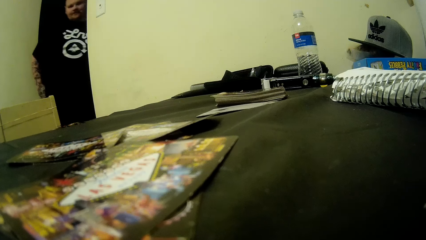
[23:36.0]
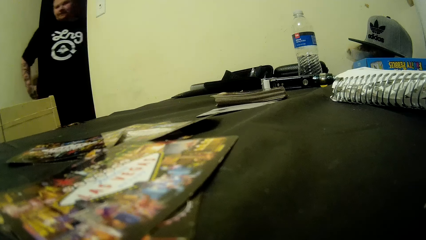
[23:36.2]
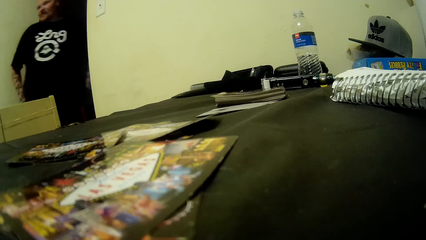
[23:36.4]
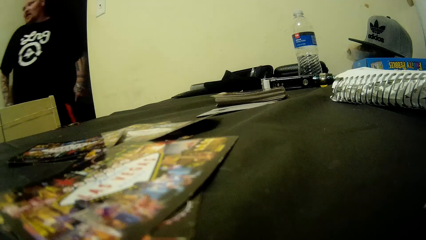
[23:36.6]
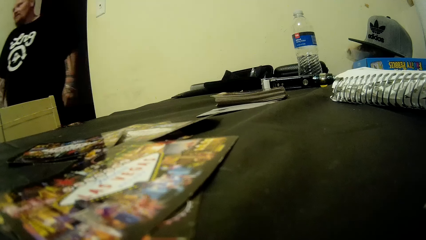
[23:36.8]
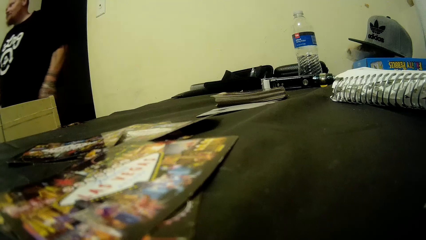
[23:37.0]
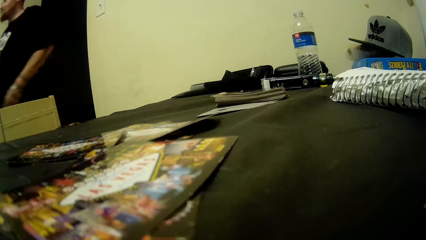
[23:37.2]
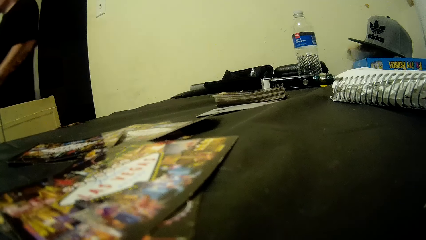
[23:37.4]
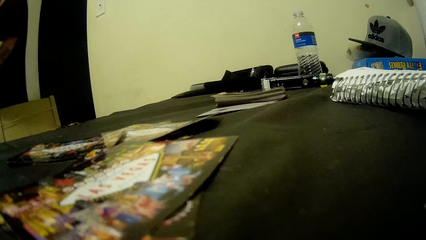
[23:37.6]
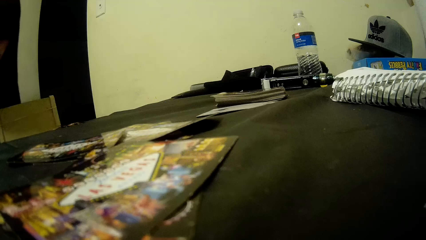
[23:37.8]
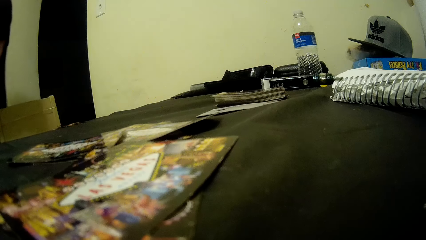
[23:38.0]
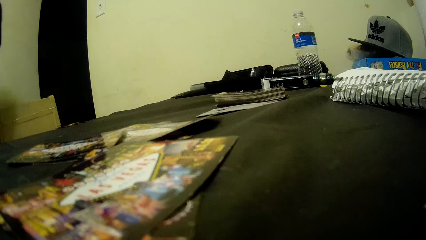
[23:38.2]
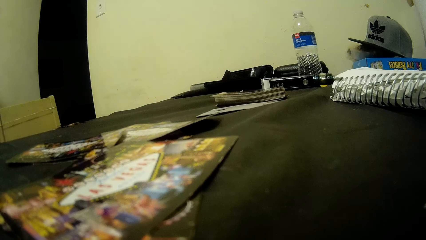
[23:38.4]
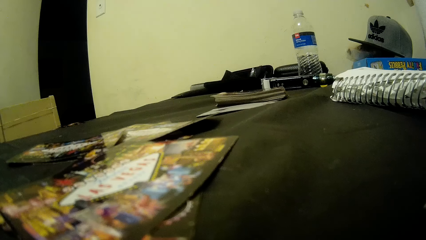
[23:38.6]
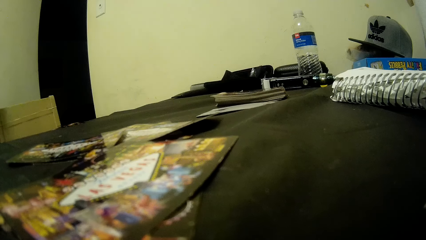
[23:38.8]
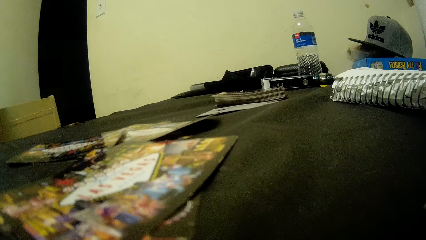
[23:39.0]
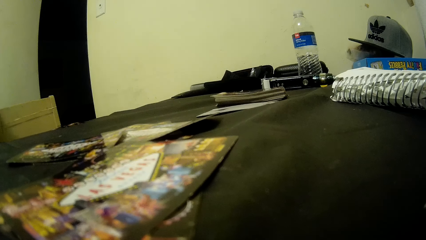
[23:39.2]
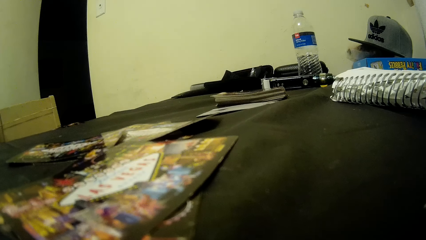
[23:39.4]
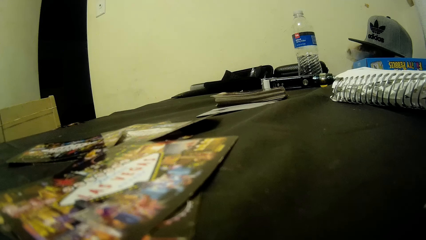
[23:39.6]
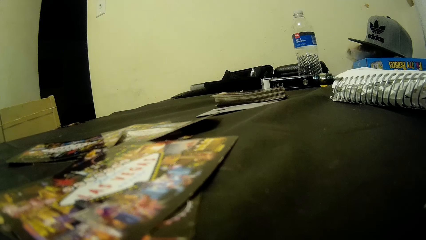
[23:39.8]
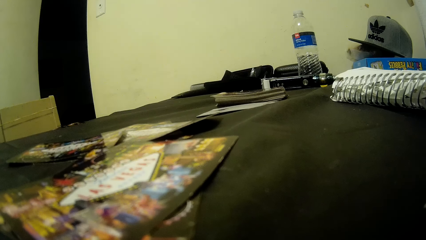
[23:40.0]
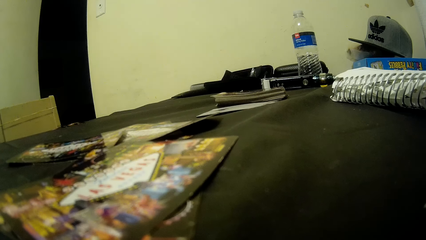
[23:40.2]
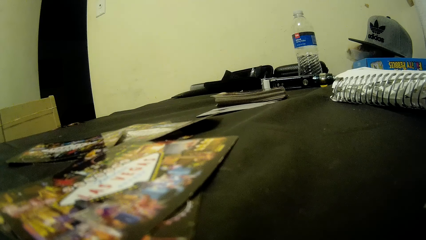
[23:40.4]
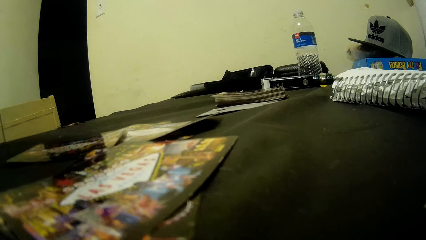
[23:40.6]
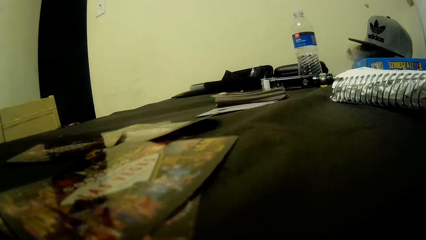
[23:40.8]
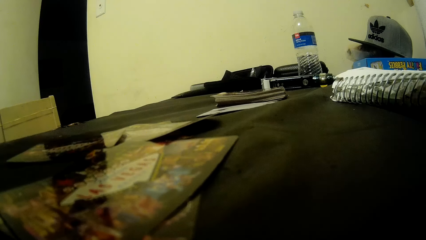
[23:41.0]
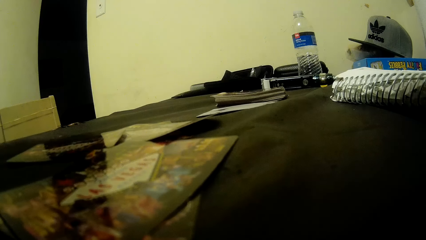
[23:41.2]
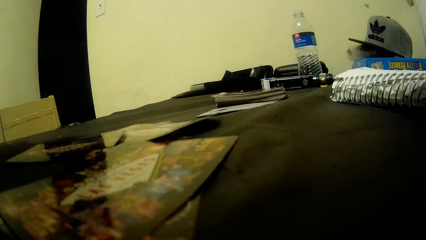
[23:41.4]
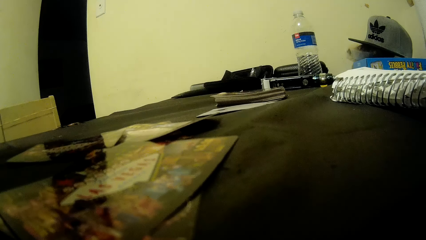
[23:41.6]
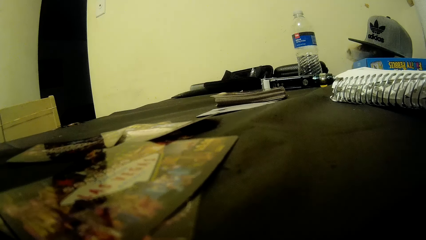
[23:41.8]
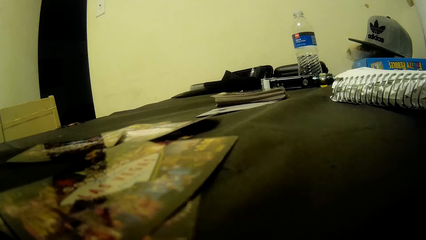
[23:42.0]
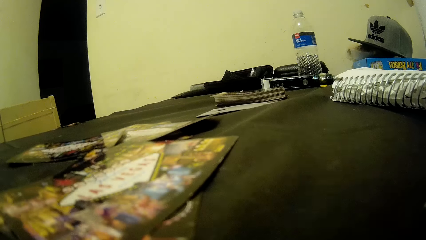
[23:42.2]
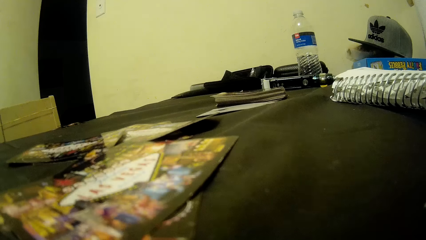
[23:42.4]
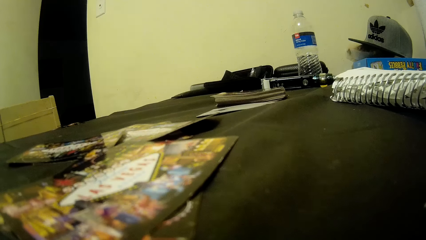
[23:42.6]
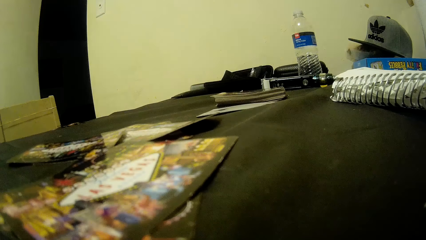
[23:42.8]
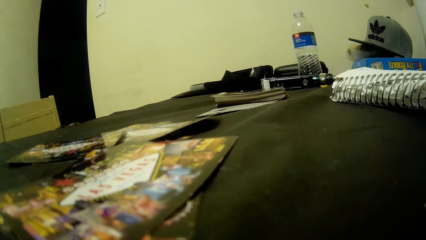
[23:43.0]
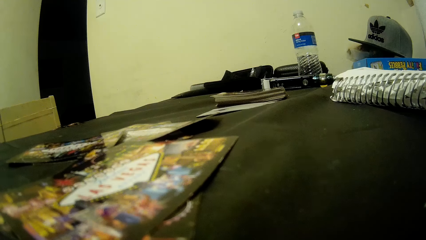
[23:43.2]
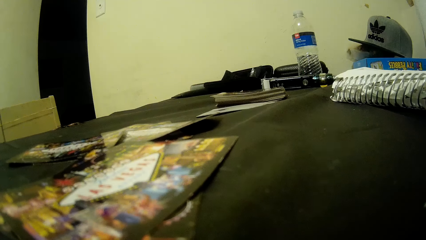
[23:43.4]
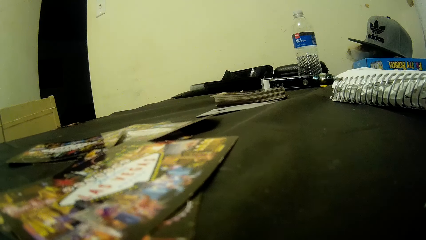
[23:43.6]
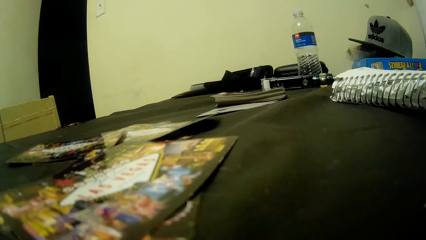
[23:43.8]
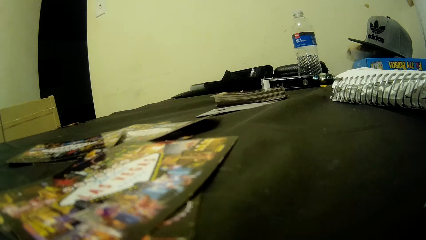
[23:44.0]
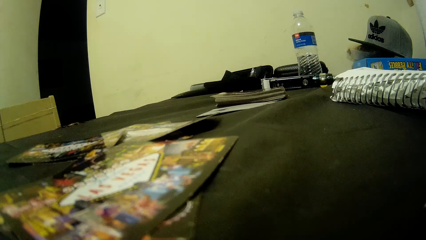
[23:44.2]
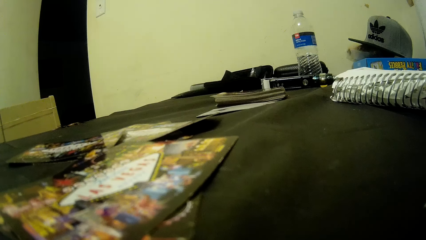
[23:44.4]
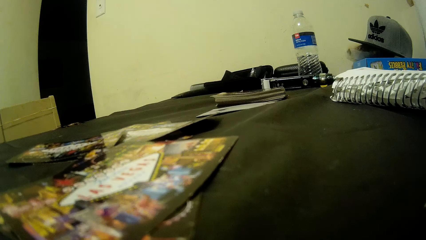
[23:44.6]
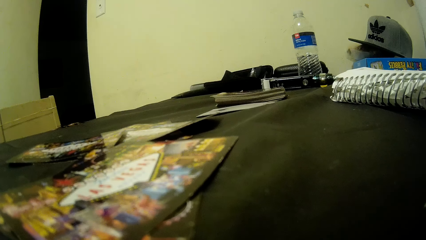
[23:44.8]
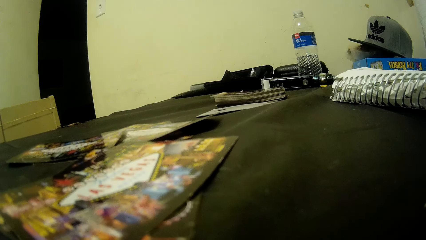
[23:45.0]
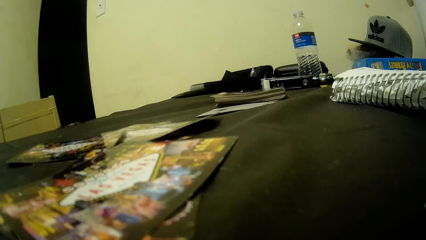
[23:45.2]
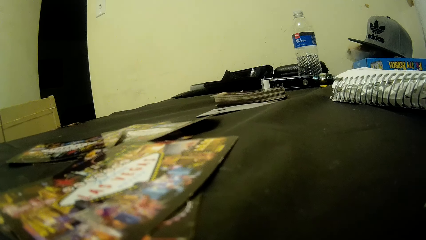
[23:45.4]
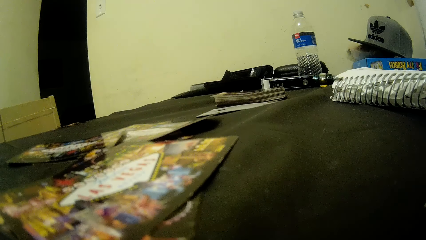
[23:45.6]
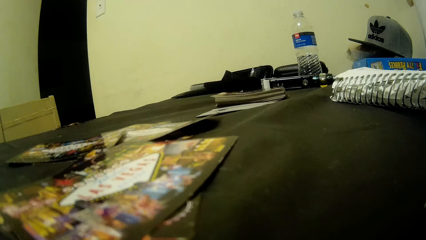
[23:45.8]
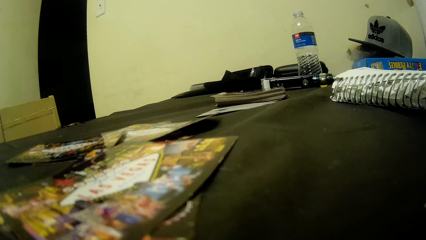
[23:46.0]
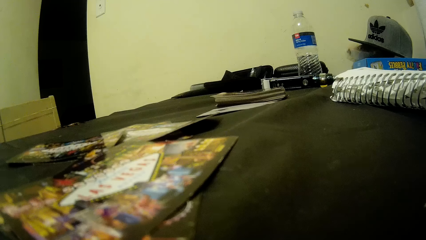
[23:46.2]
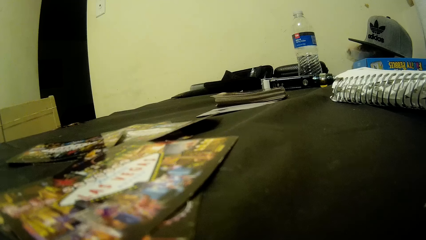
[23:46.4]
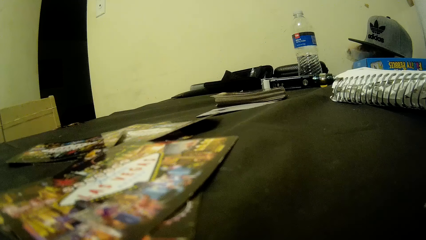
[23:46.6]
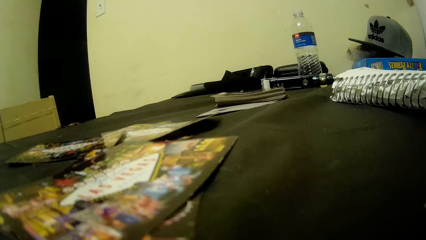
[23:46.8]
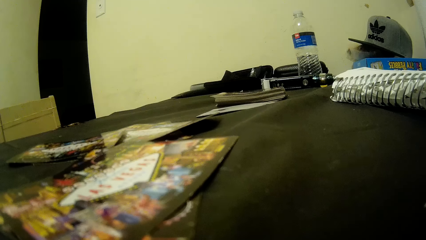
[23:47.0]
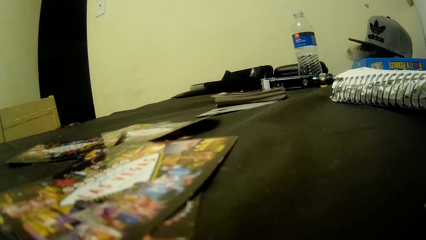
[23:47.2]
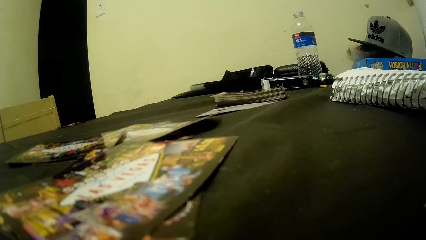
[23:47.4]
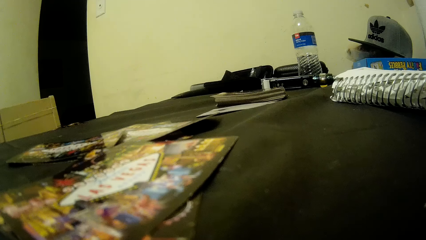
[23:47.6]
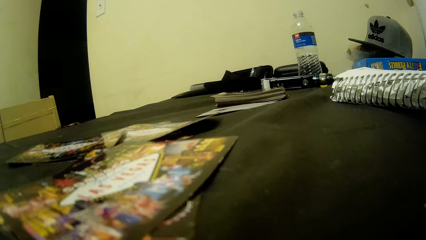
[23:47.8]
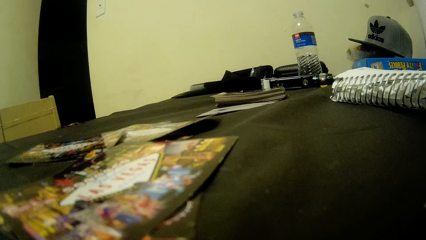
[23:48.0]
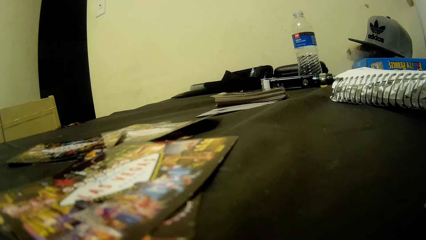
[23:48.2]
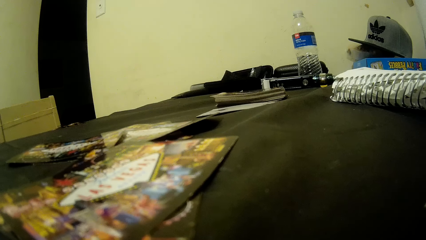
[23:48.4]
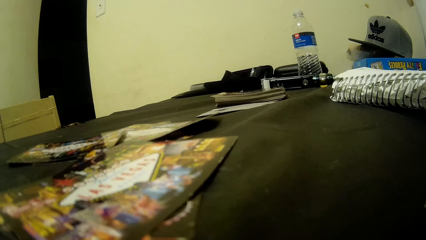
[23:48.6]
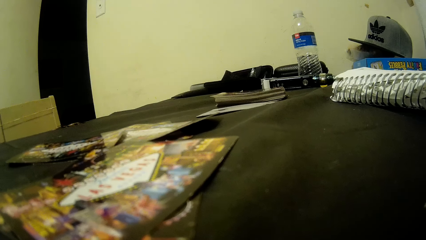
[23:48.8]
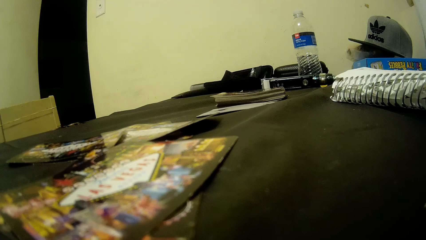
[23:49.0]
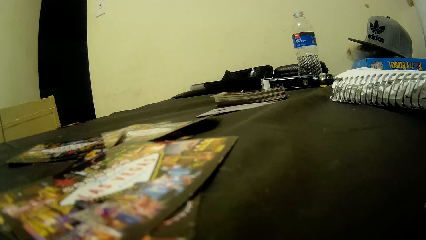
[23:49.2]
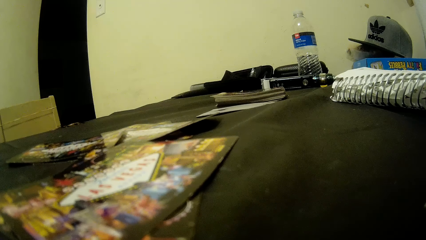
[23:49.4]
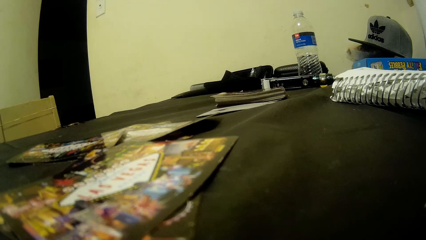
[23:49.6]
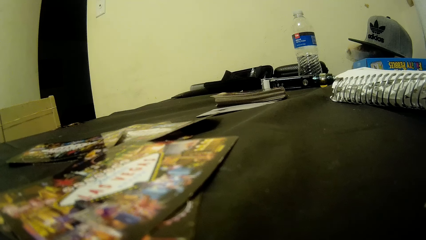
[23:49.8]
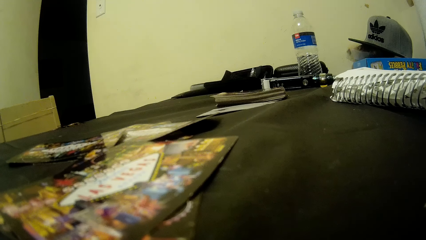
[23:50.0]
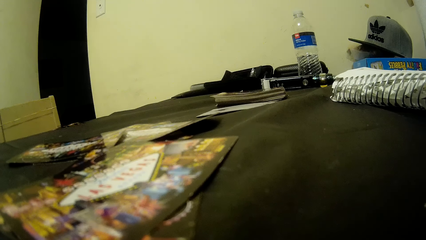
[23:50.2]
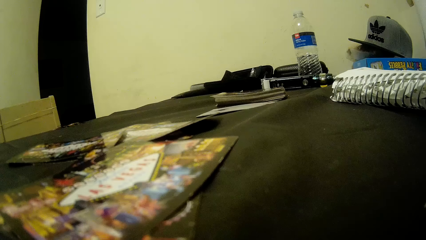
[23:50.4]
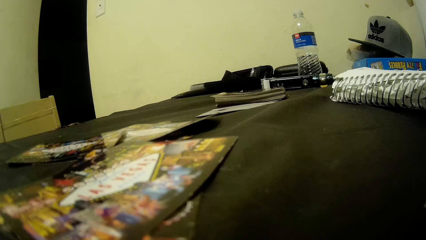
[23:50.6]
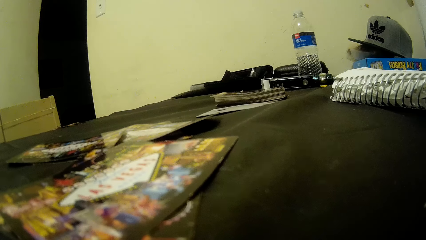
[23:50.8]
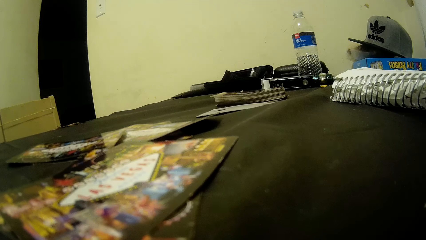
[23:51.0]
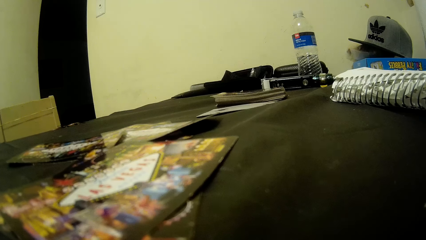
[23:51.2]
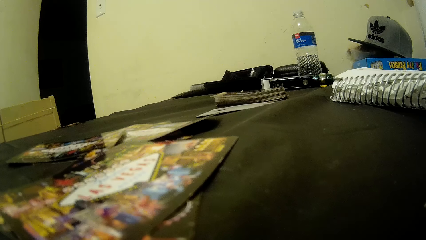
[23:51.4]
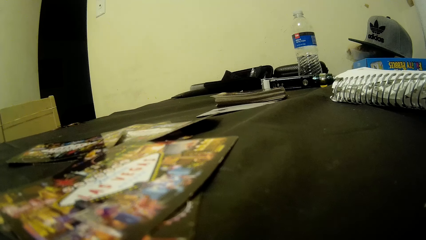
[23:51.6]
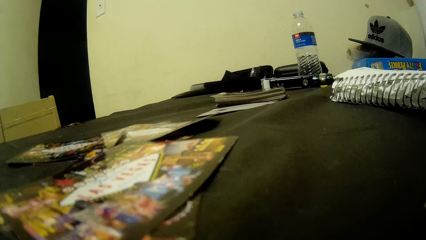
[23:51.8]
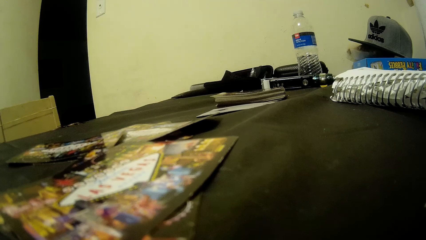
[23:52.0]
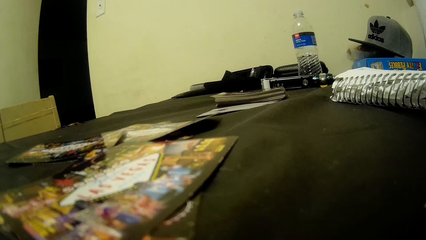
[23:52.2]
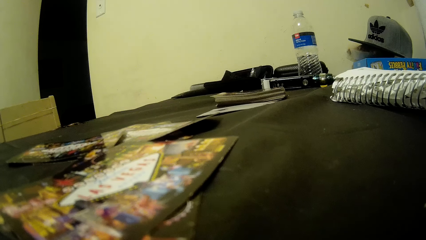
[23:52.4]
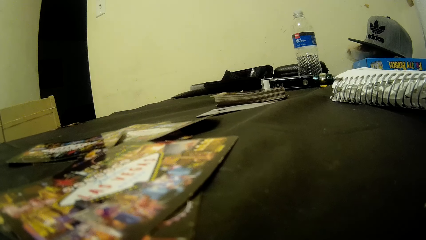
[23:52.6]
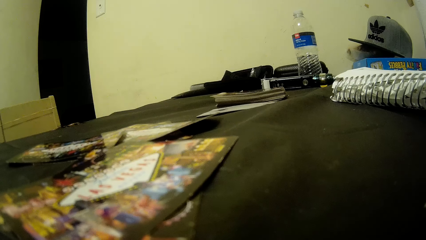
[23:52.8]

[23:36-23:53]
A man walks away.
